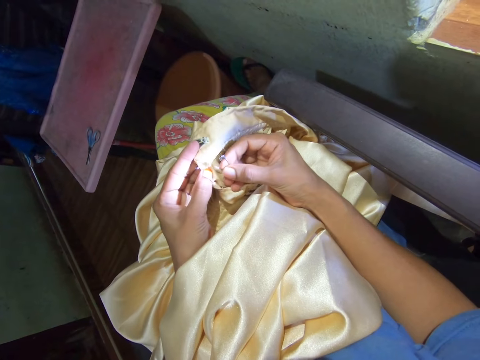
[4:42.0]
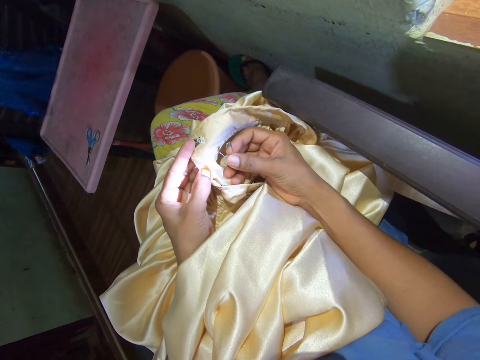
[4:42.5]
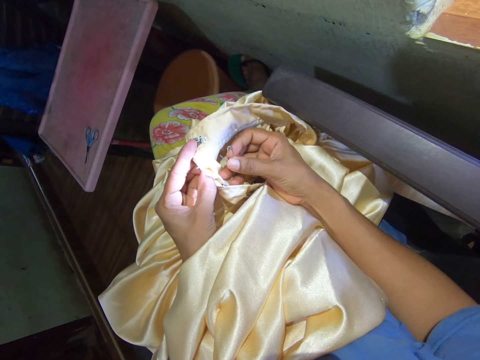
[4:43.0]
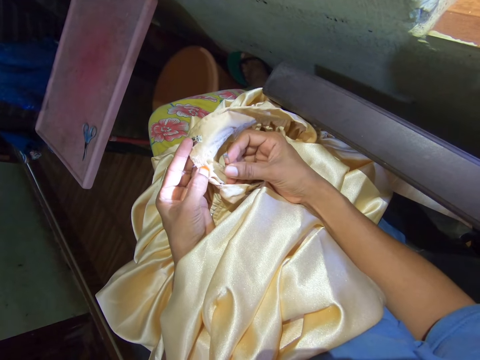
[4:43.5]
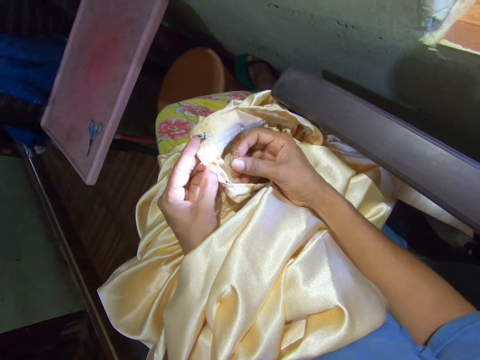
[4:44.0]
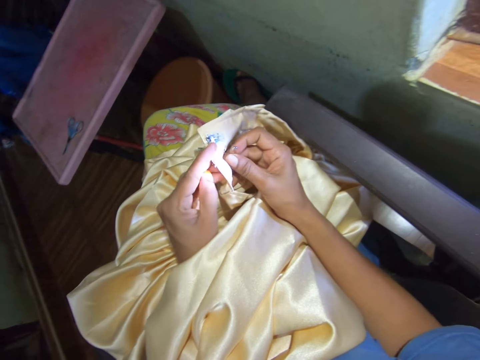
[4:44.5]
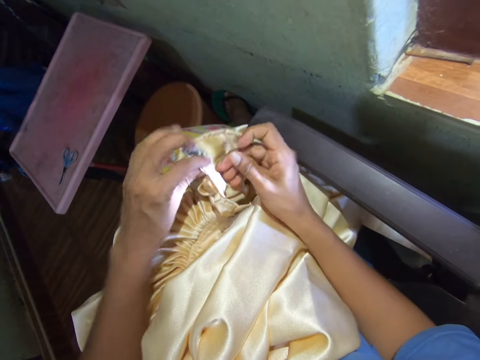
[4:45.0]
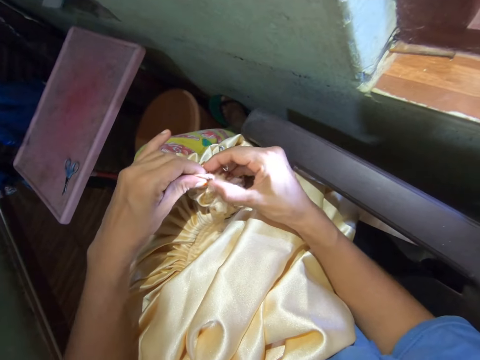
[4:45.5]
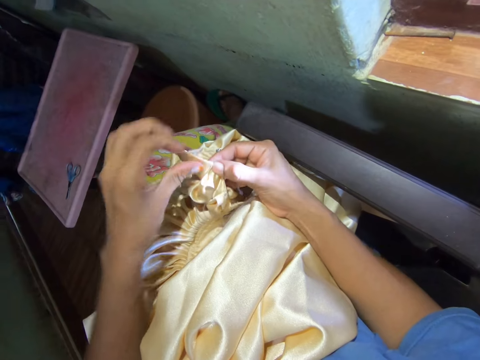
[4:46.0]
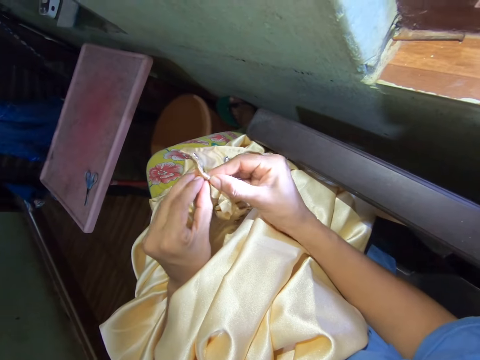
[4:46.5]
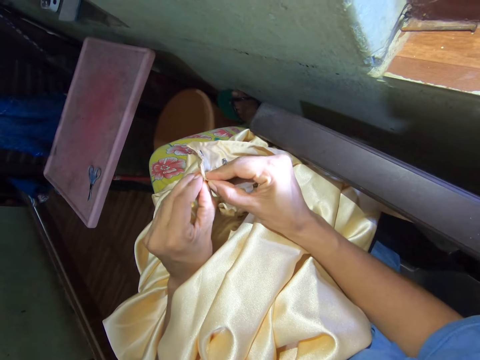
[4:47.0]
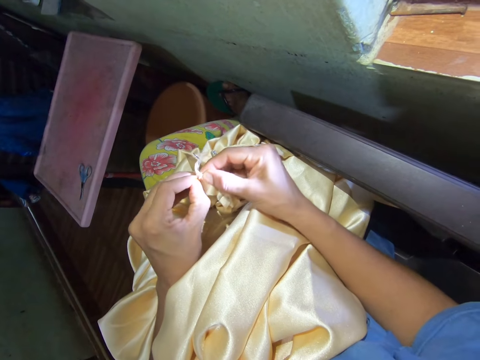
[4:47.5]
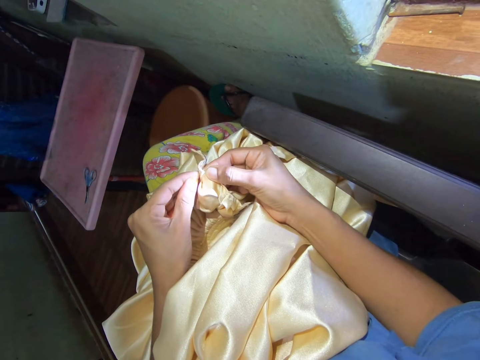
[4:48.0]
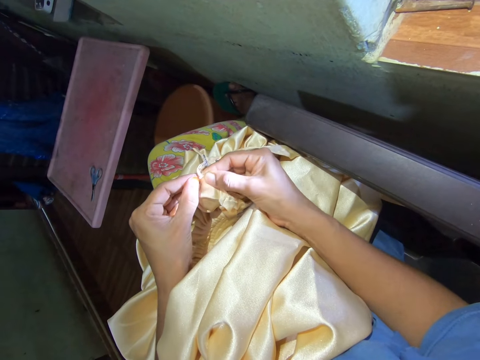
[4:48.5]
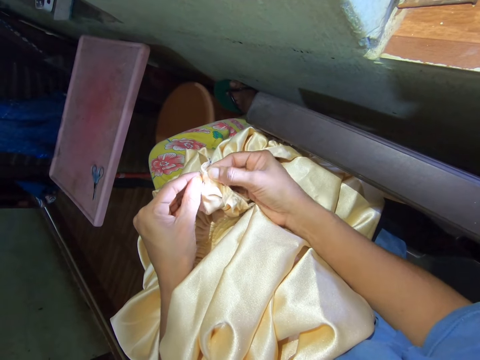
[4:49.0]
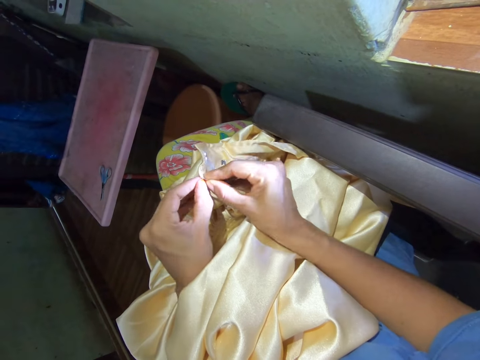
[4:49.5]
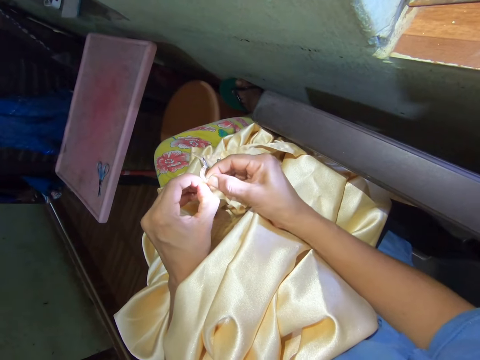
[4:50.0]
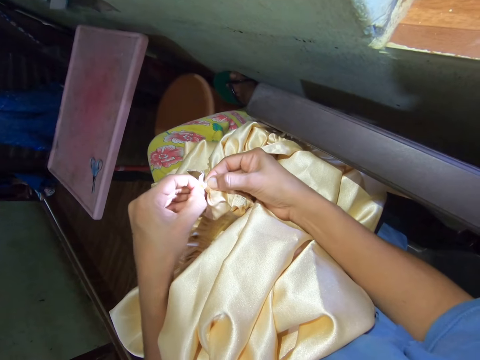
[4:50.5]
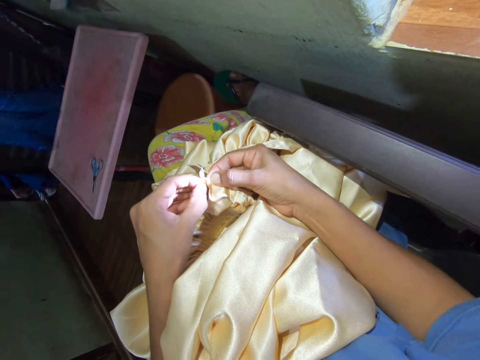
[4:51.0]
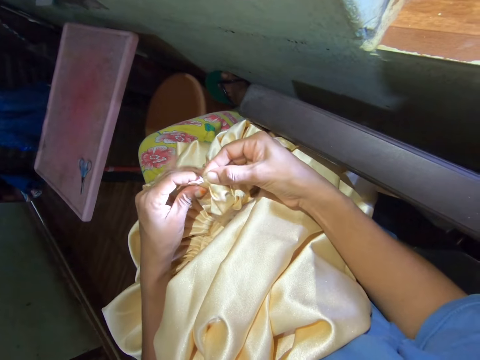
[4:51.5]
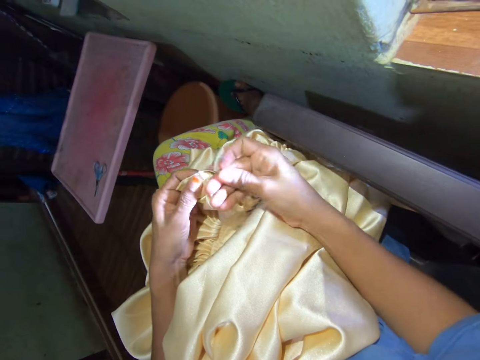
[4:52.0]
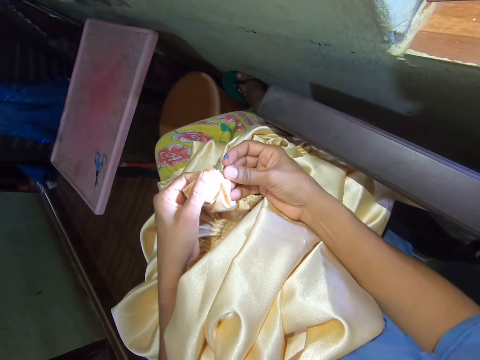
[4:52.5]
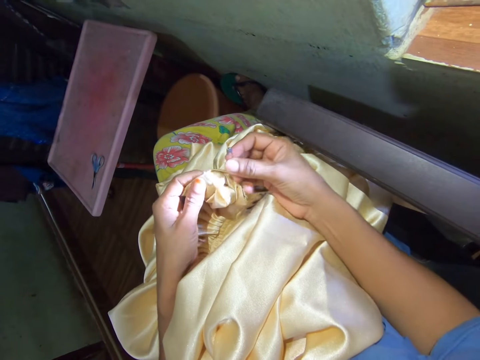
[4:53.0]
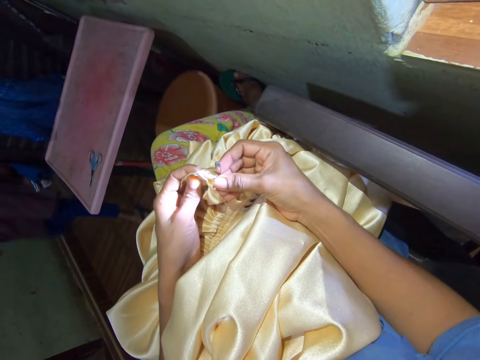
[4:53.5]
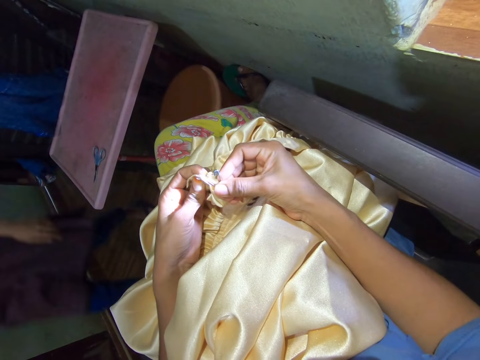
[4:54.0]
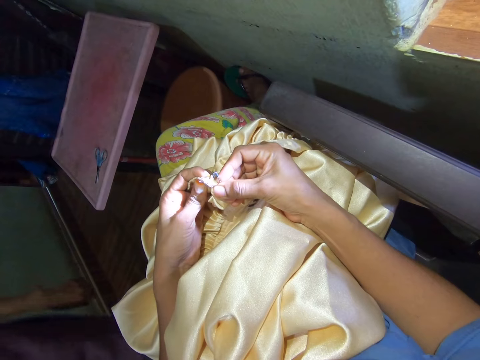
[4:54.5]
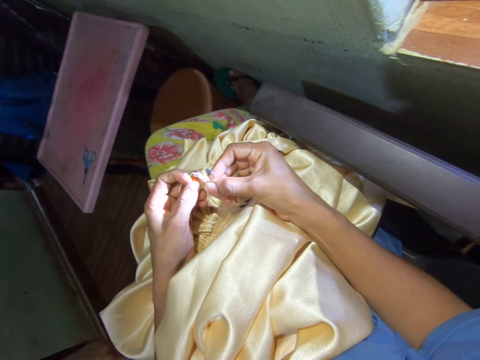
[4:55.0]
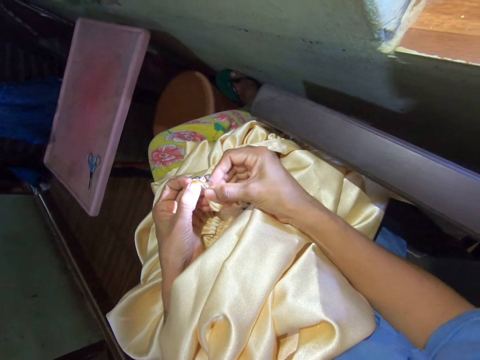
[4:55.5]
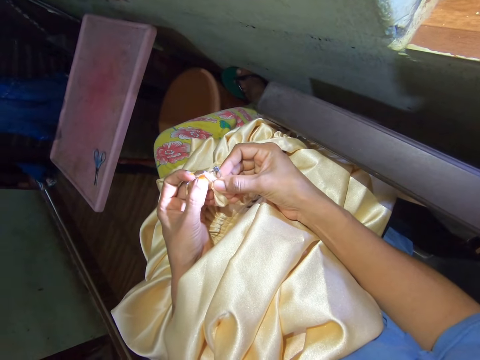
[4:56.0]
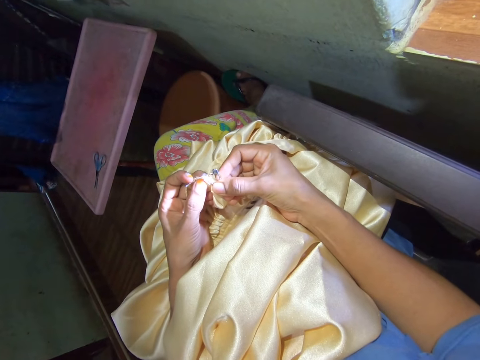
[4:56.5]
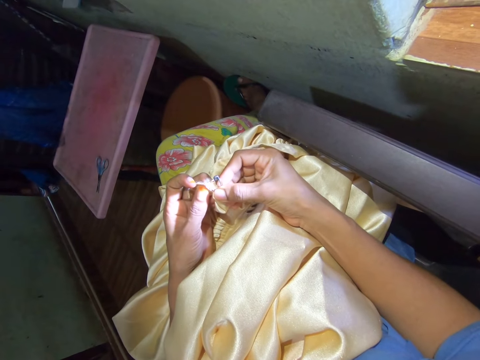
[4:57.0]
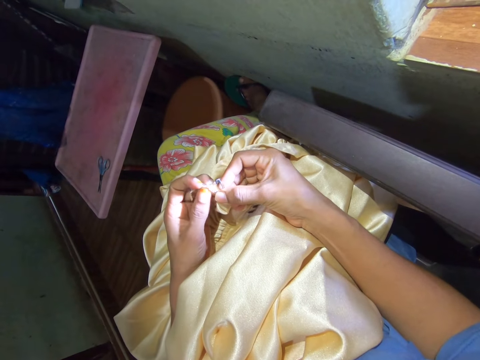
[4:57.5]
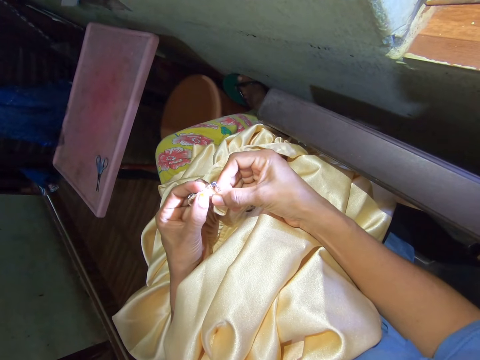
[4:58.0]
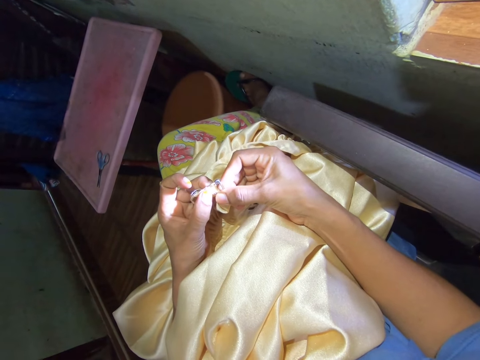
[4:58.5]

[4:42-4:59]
The camera wearer holds a pin. They turn the cloth with hands. They pull open the cloth with fingers. They put a safety pin on the cloth. They converse with a person.

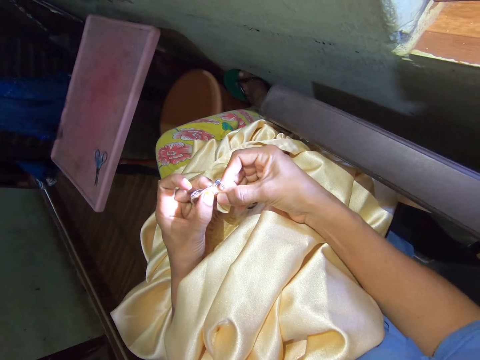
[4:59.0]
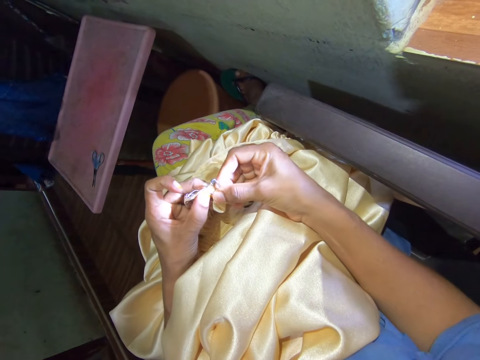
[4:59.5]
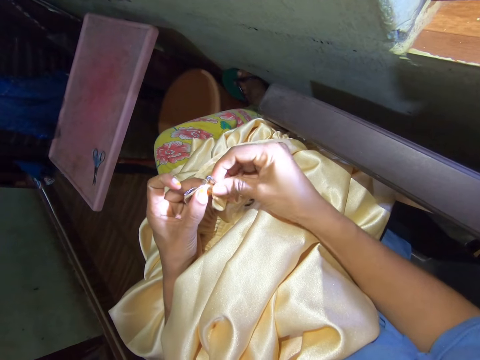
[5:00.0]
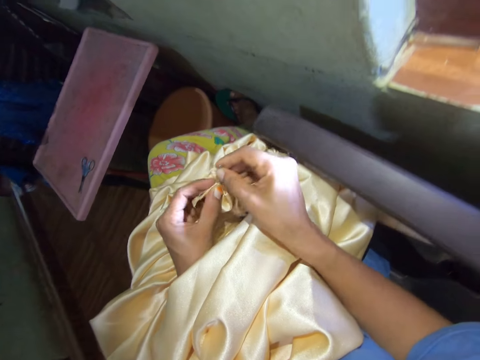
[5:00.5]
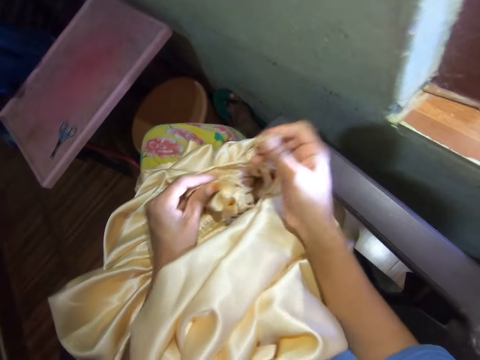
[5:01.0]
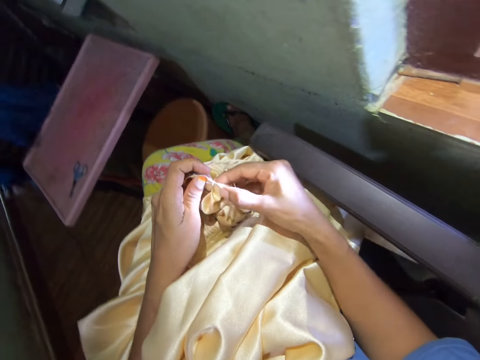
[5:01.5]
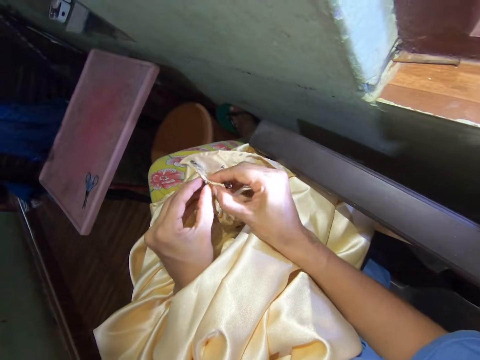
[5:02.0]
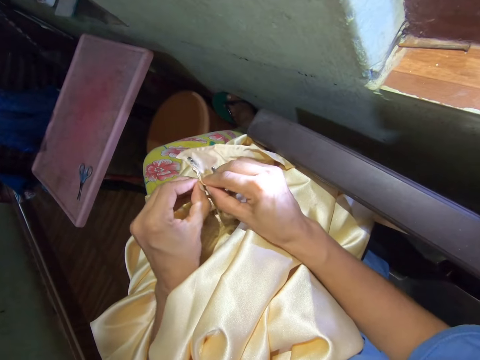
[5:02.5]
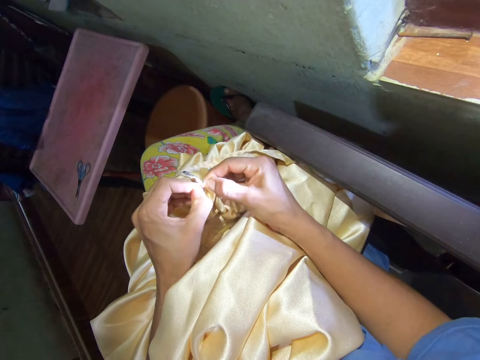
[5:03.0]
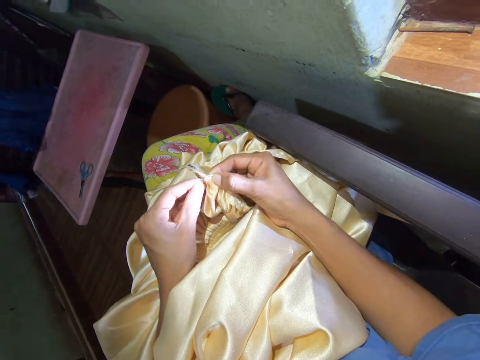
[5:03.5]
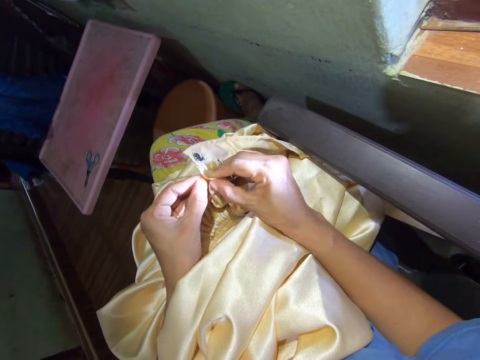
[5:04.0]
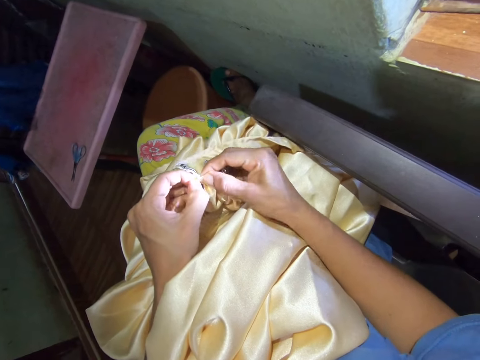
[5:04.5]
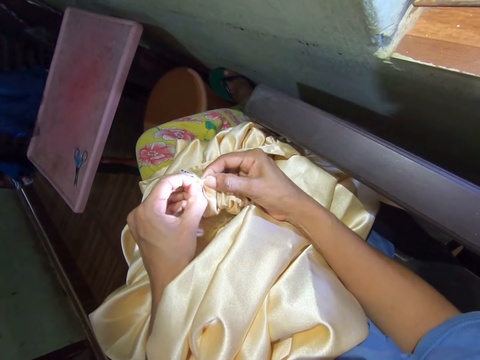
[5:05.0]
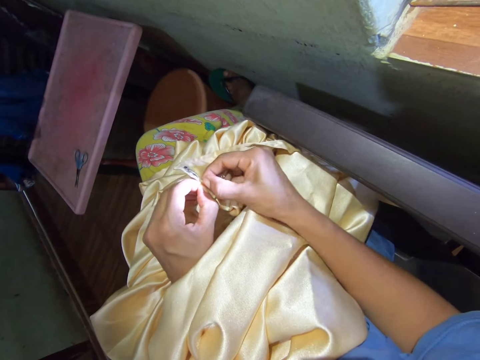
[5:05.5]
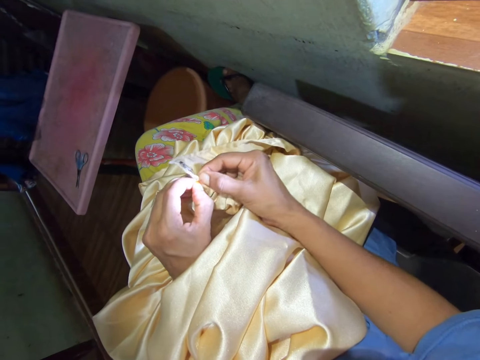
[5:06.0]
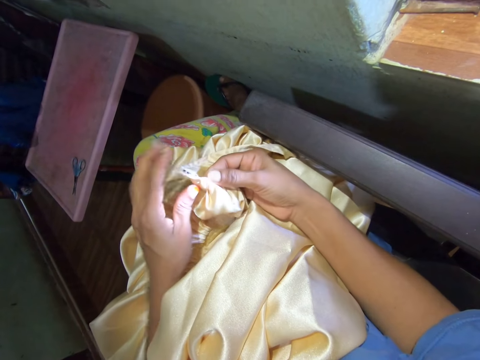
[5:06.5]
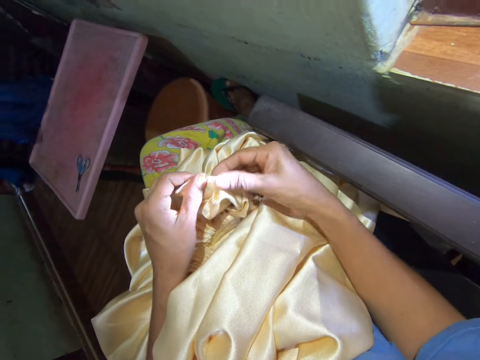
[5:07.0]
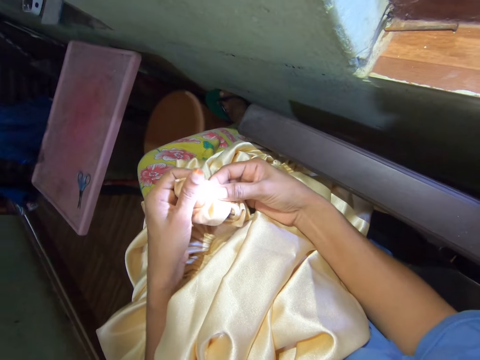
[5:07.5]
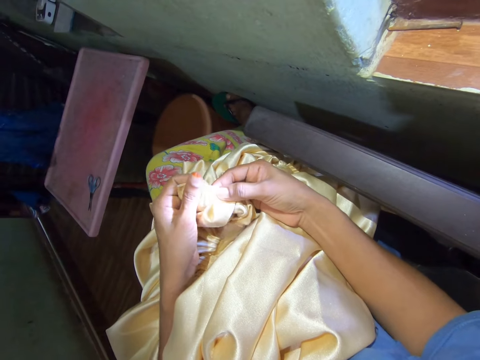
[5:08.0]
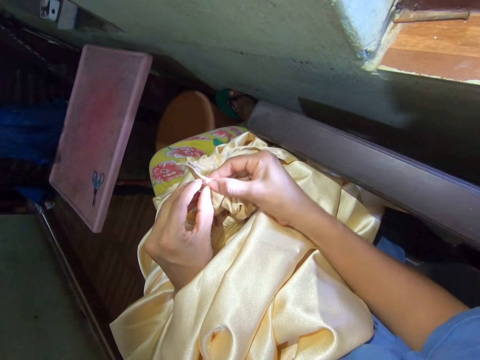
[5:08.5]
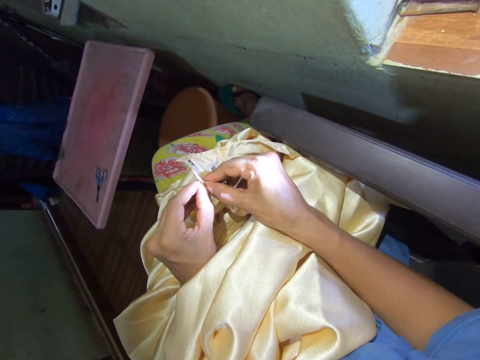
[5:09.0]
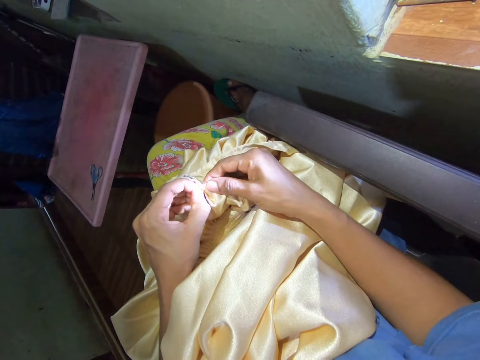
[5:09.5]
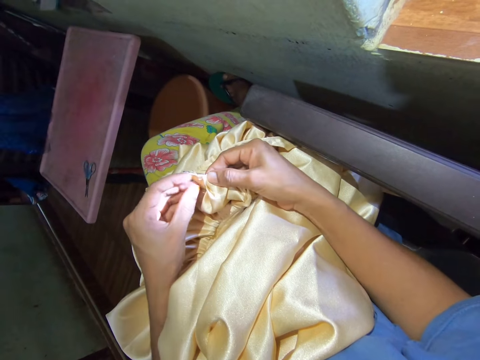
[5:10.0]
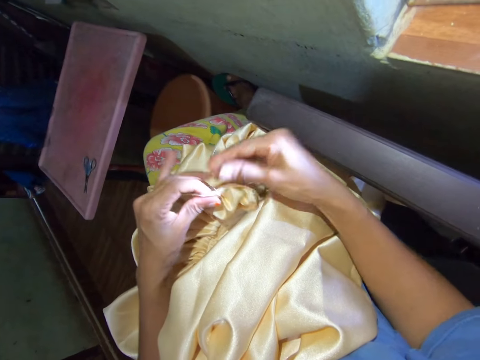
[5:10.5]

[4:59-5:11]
The camera wearer pulls open the cloth with fingers. They adjust the cloth. They pull open the cloth with fingers.
